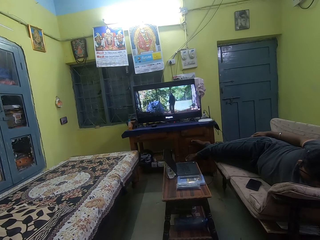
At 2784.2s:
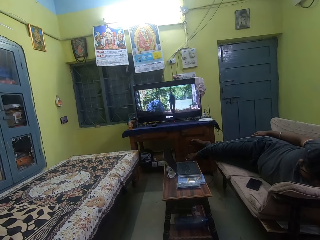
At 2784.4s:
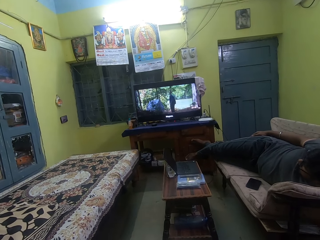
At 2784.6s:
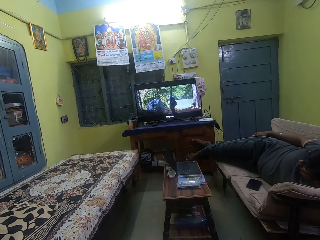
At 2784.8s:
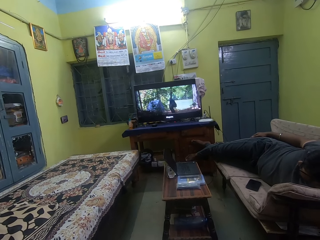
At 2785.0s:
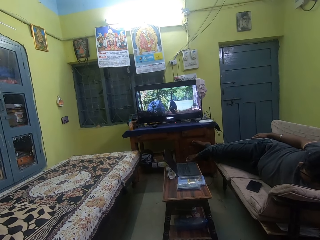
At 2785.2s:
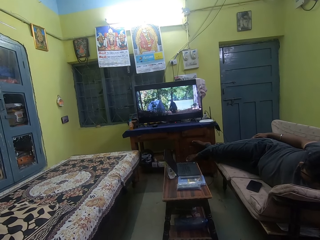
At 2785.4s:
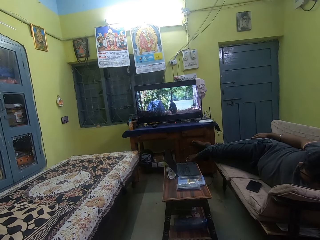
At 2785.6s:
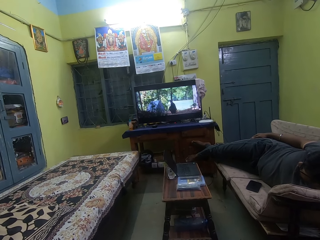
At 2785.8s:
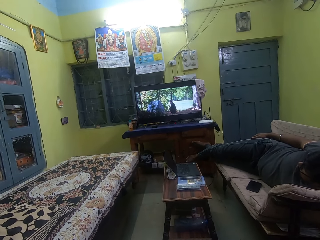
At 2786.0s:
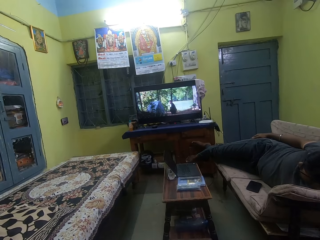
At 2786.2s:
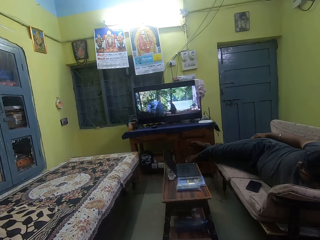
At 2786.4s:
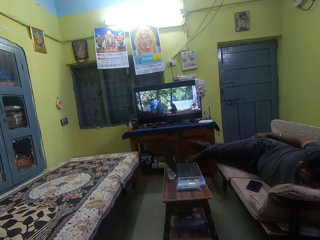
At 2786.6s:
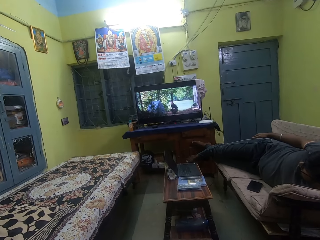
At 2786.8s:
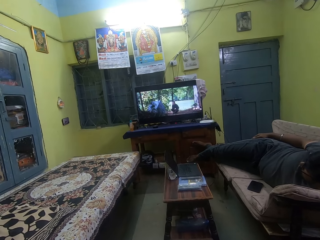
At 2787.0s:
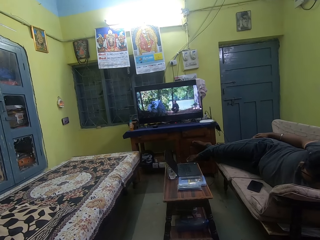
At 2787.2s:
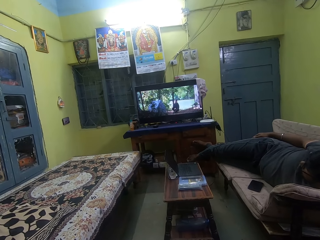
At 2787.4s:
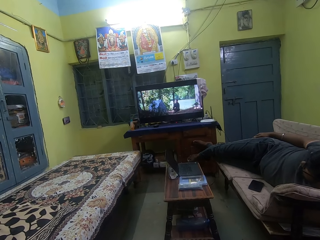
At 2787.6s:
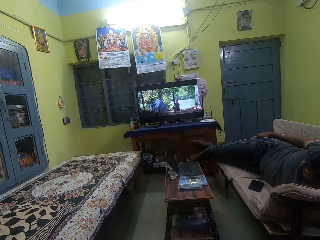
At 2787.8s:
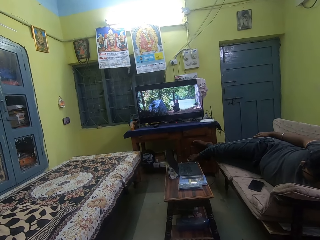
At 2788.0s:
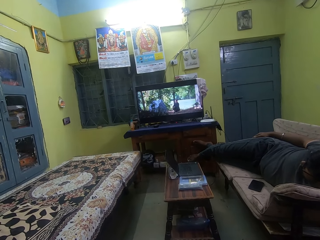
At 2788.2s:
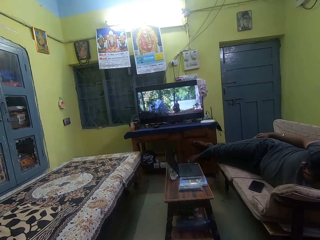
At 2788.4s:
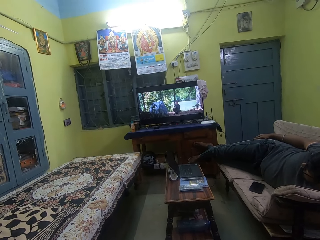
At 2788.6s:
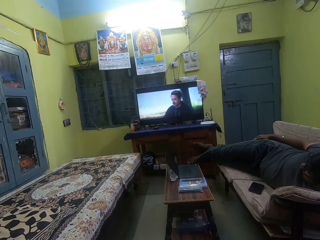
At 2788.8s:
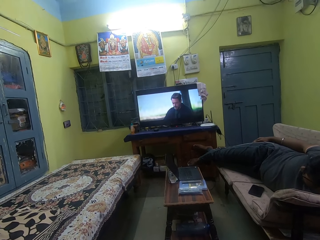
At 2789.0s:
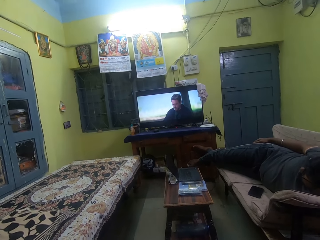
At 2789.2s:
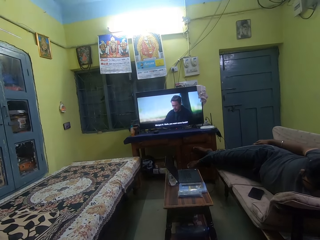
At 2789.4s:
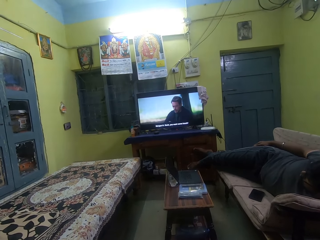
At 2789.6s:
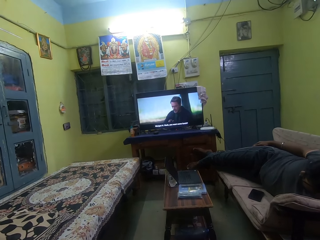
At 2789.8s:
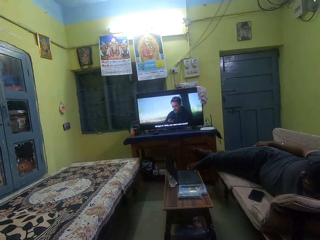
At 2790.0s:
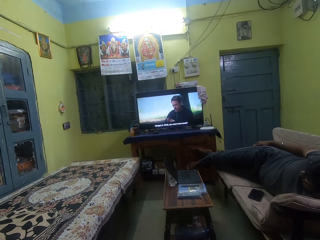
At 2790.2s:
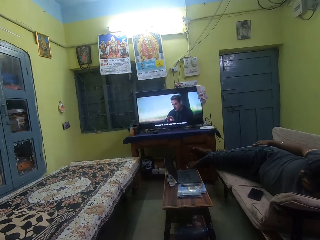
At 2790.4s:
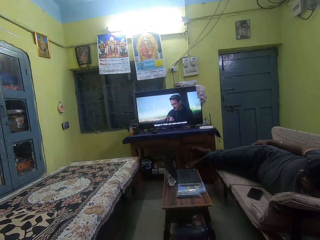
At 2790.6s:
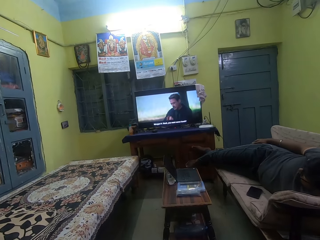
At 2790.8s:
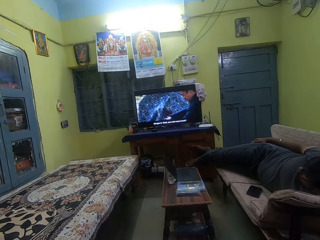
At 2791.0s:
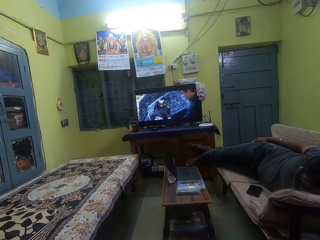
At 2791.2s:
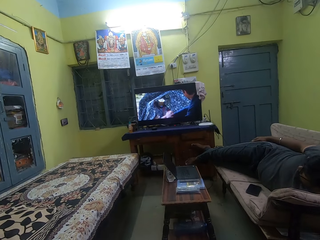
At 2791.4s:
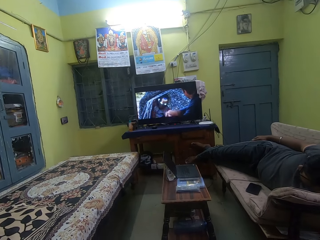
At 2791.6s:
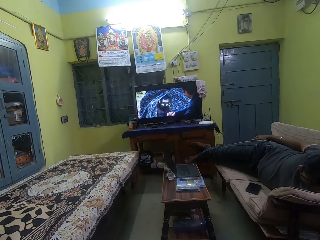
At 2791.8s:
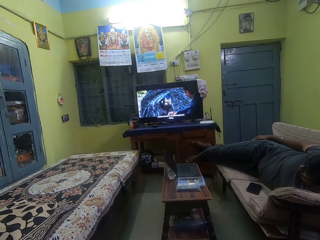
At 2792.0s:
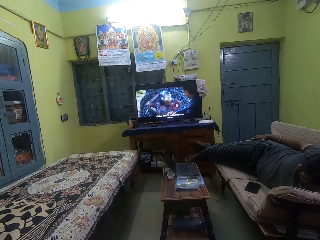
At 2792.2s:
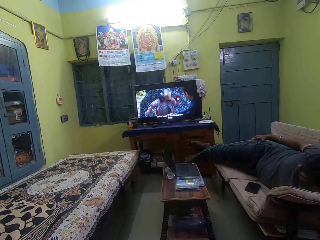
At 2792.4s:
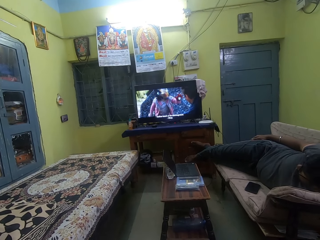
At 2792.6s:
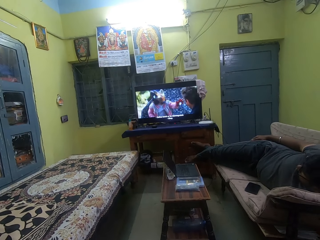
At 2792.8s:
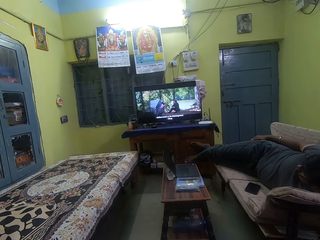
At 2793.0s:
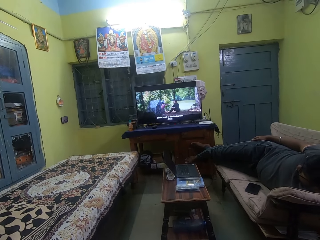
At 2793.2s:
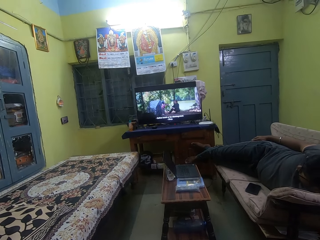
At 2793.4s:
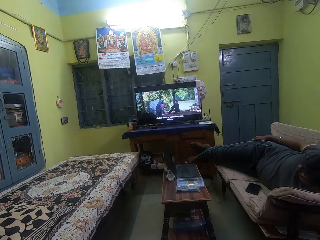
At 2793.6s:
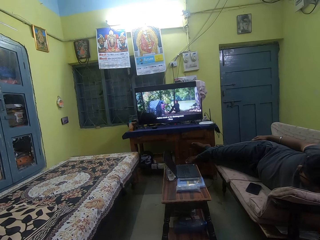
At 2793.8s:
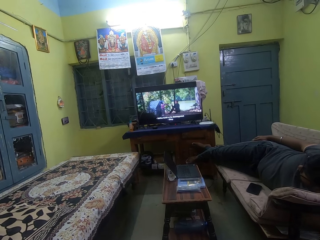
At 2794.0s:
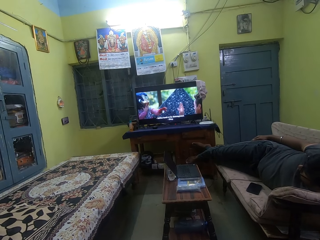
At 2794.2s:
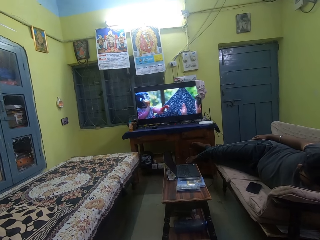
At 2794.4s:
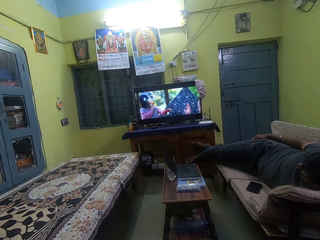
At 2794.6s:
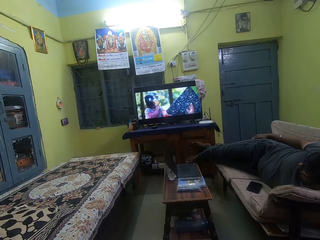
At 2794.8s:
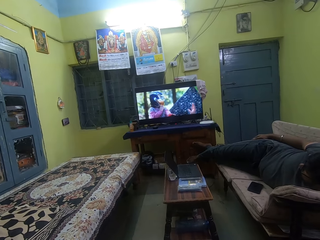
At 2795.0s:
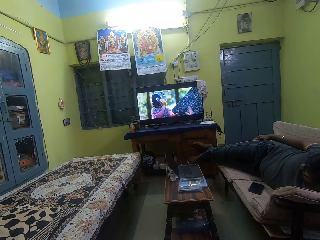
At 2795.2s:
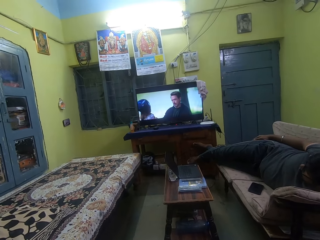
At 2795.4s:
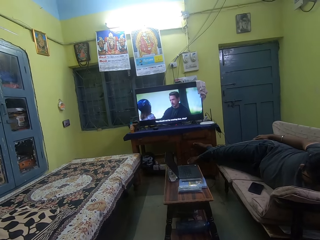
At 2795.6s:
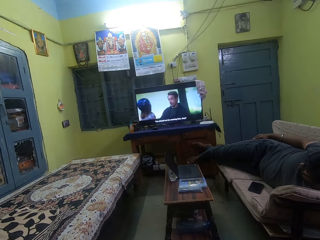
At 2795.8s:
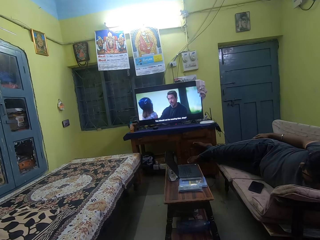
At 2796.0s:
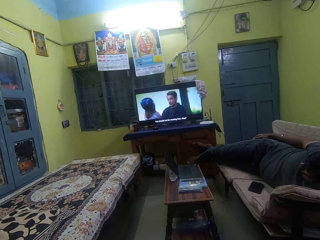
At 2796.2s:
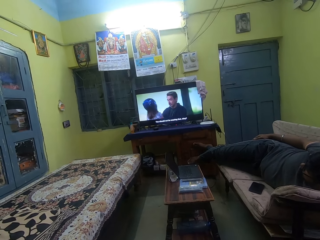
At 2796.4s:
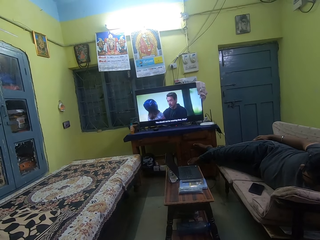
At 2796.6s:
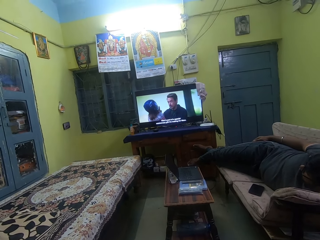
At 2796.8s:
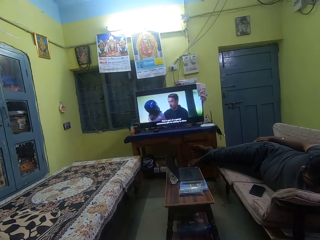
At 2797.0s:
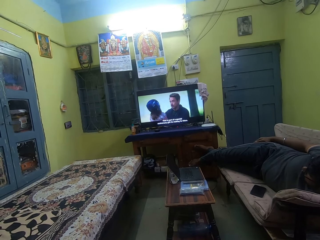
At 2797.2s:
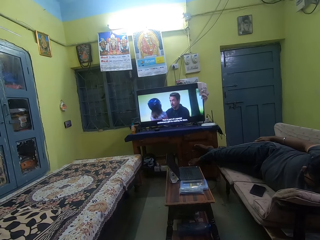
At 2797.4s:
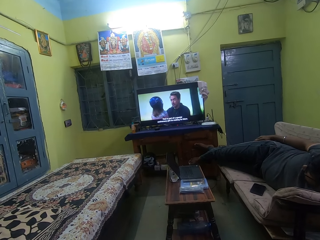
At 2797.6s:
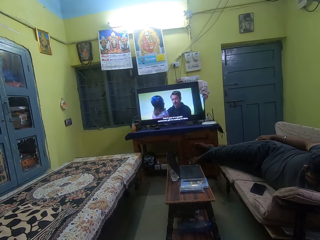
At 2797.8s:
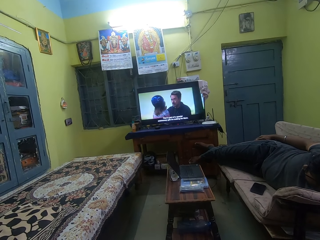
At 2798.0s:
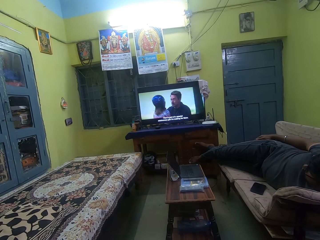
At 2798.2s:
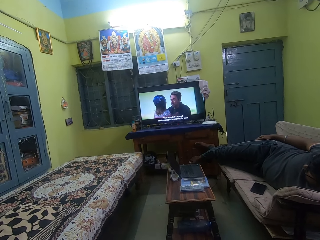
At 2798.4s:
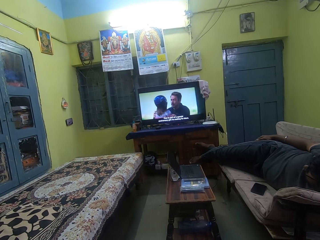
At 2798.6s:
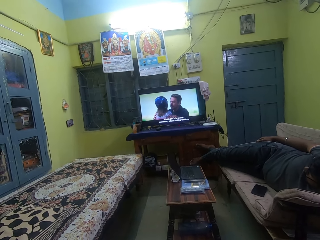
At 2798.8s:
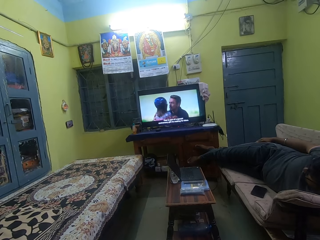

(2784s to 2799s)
The camera wearer watches television.

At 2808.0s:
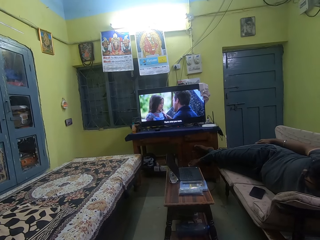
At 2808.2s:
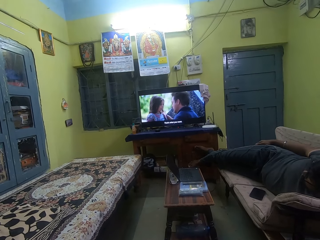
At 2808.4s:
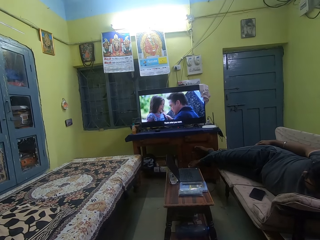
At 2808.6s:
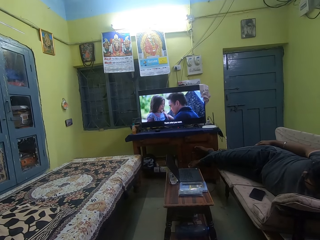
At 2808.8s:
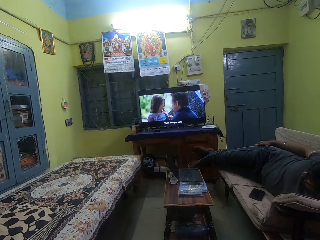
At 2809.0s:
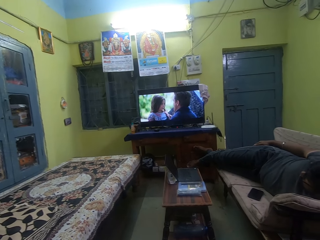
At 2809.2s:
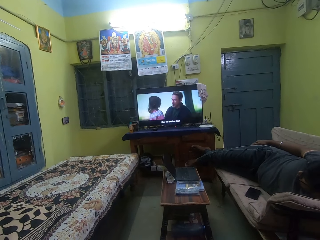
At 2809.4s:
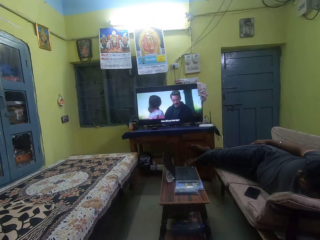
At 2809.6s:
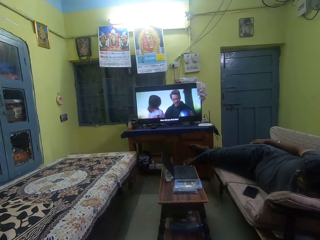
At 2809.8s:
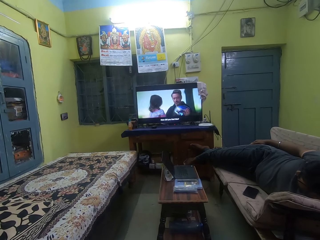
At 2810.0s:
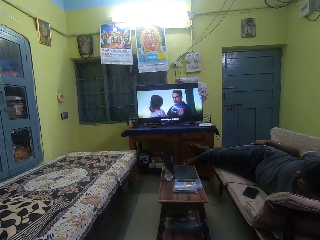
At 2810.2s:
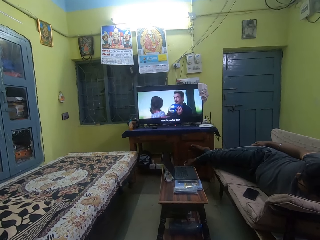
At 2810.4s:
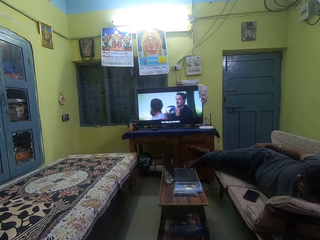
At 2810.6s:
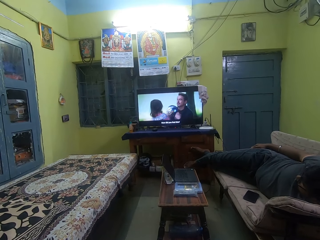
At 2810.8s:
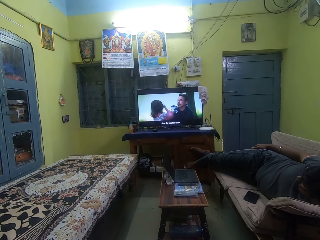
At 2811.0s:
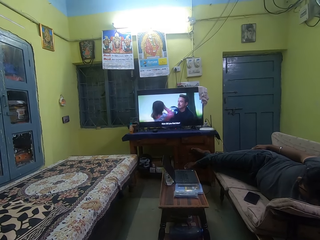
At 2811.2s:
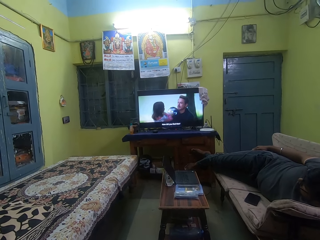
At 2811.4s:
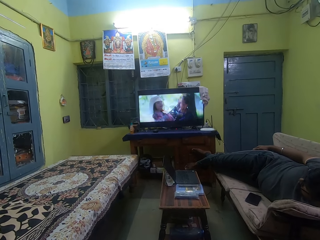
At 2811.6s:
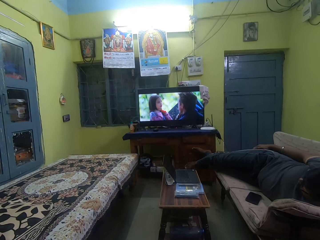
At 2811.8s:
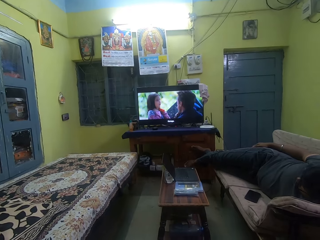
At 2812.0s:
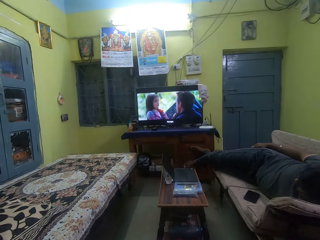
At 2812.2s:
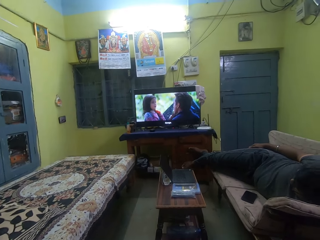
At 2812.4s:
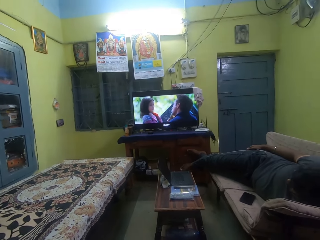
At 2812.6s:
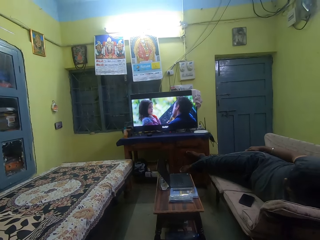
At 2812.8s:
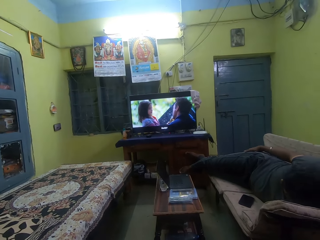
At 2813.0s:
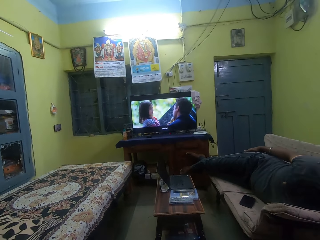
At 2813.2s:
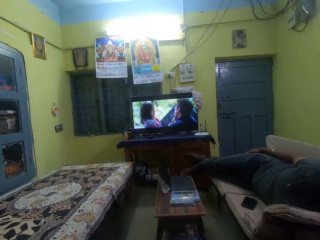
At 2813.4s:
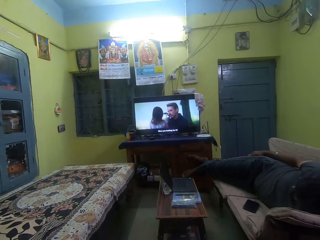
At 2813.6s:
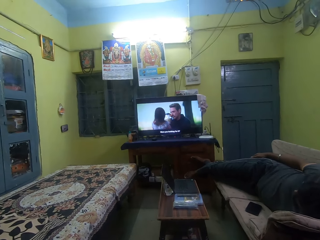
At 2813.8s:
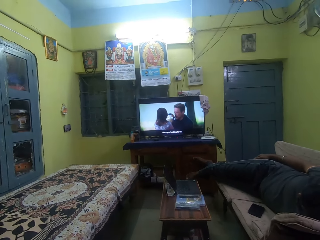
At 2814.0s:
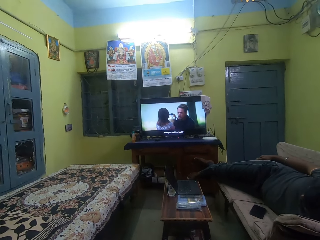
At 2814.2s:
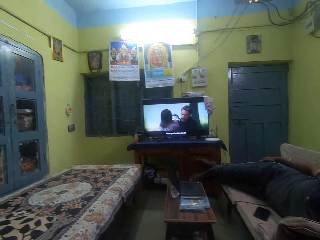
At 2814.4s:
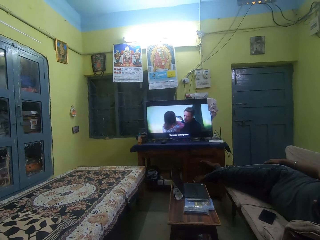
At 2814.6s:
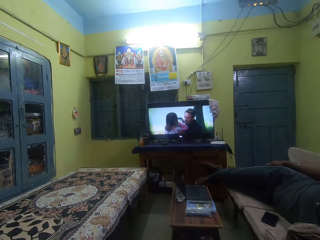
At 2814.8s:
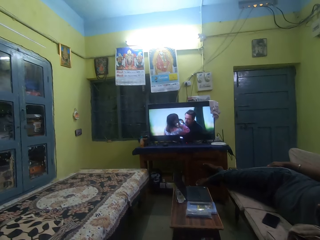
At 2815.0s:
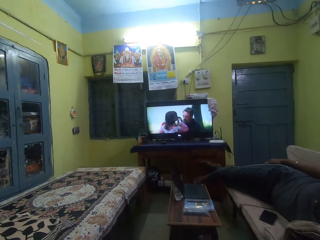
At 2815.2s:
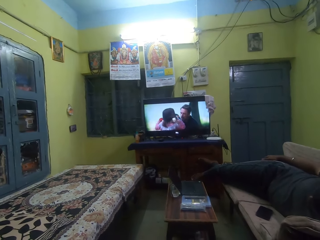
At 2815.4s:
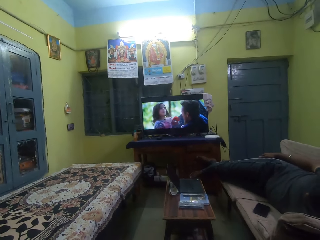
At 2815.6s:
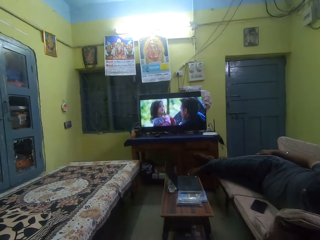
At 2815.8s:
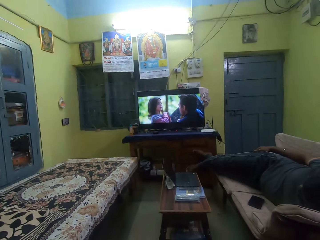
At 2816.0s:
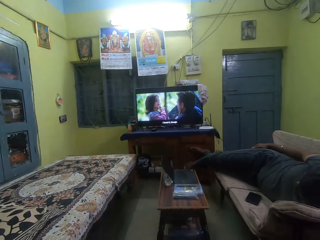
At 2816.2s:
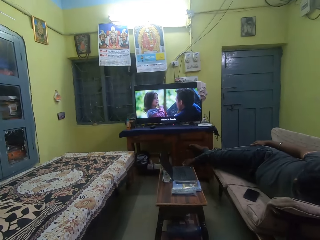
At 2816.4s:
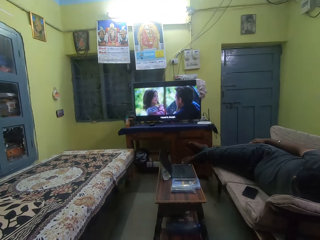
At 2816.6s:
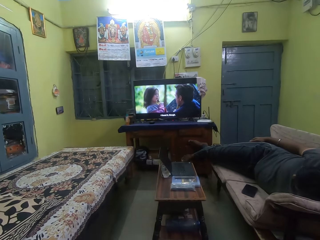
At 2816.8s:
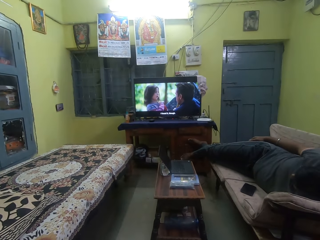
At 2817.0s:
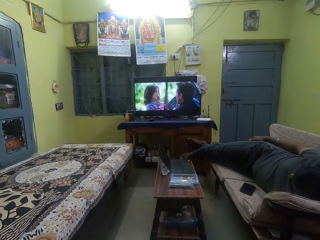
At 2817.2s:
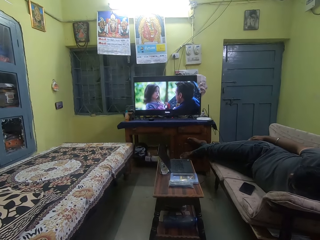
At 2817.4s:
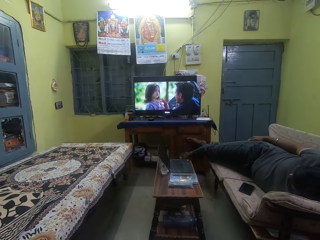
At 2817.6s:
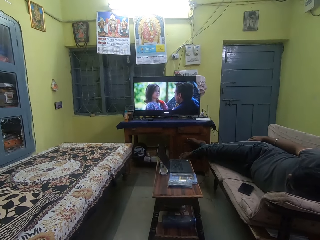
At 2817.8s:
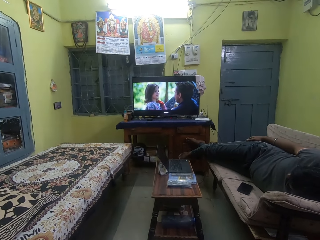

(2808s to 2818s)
The camera wearer watches television.
